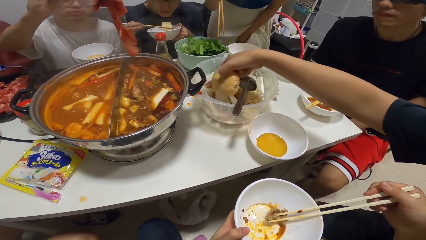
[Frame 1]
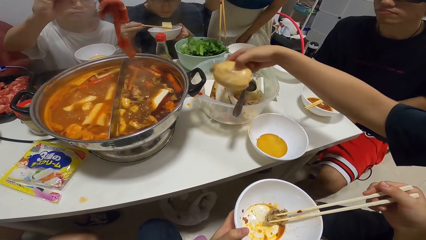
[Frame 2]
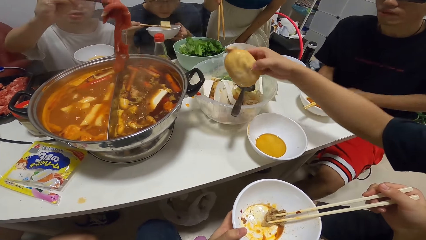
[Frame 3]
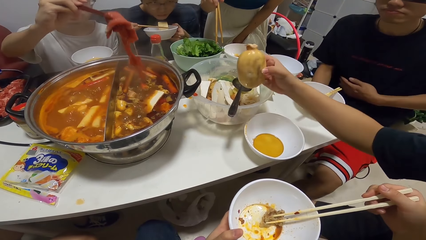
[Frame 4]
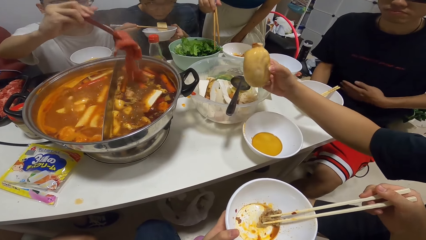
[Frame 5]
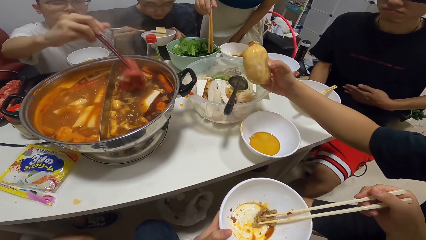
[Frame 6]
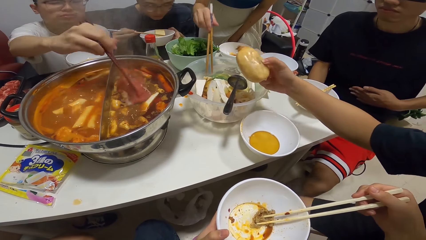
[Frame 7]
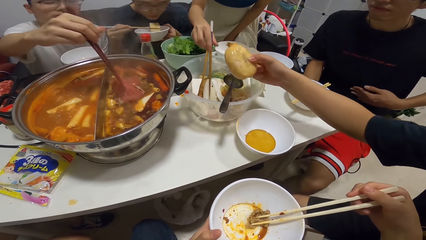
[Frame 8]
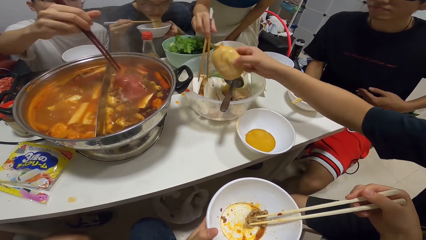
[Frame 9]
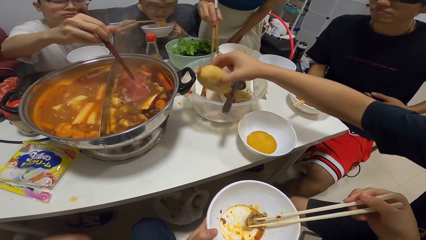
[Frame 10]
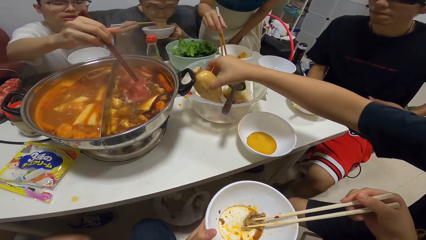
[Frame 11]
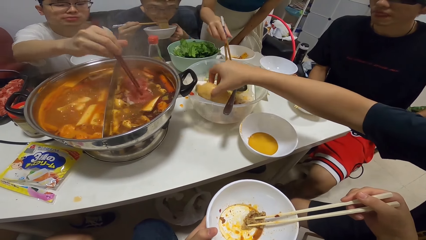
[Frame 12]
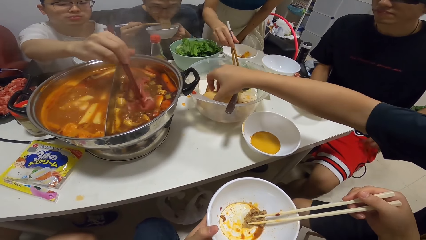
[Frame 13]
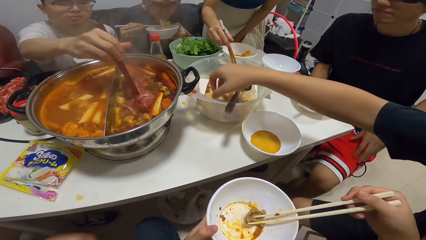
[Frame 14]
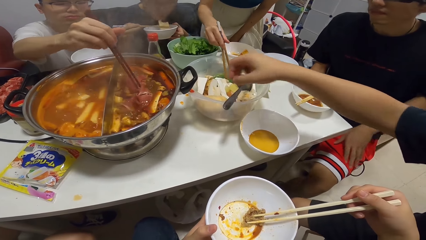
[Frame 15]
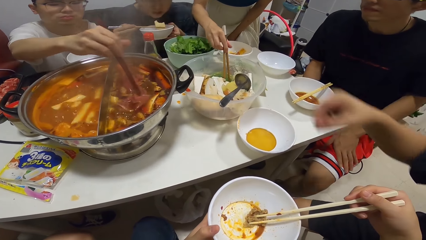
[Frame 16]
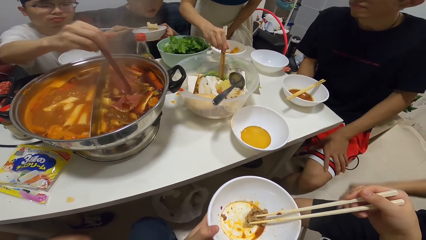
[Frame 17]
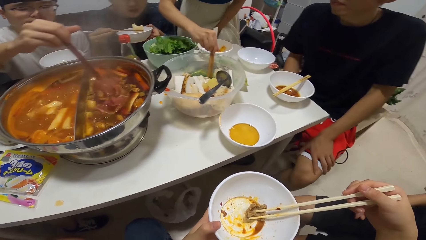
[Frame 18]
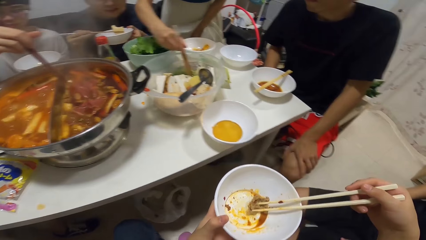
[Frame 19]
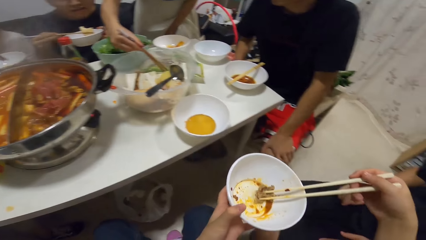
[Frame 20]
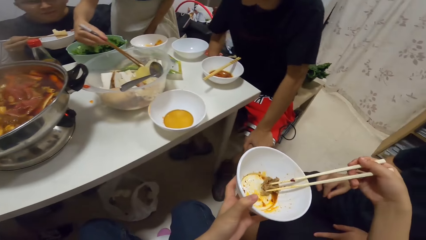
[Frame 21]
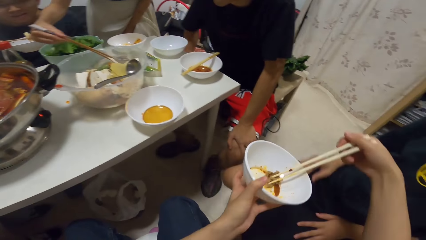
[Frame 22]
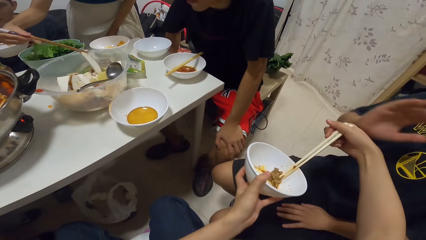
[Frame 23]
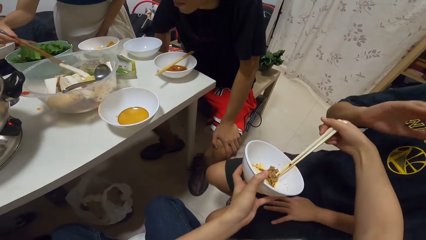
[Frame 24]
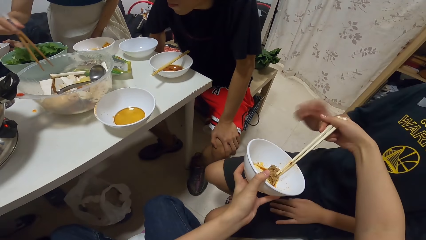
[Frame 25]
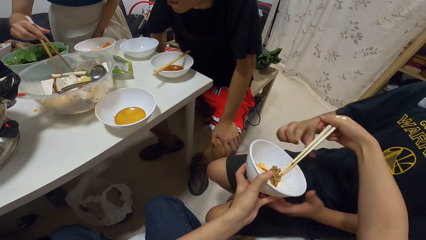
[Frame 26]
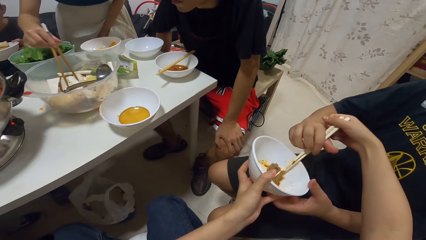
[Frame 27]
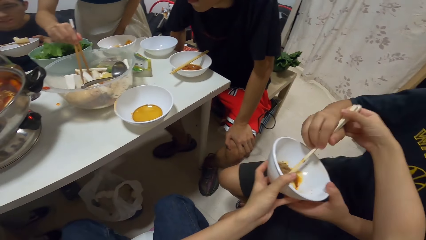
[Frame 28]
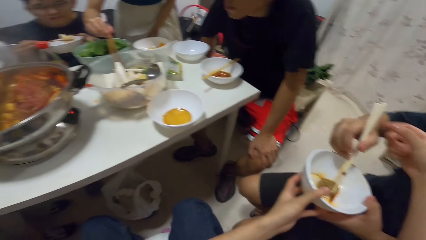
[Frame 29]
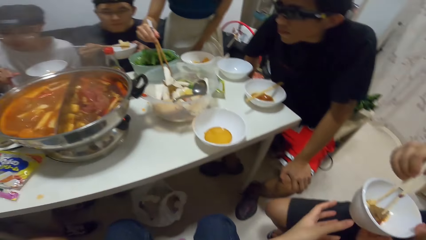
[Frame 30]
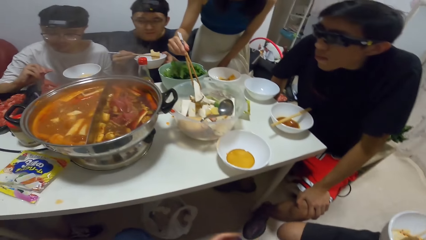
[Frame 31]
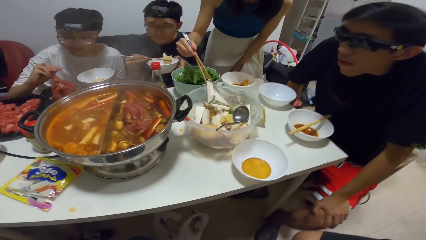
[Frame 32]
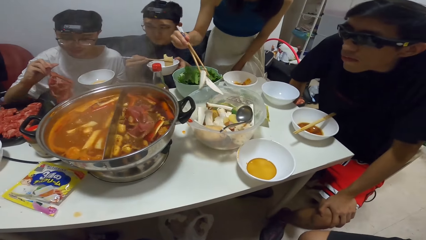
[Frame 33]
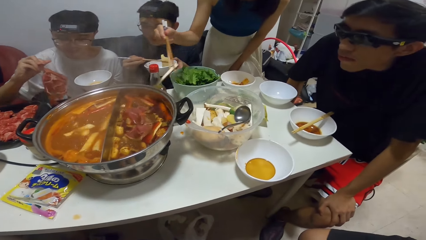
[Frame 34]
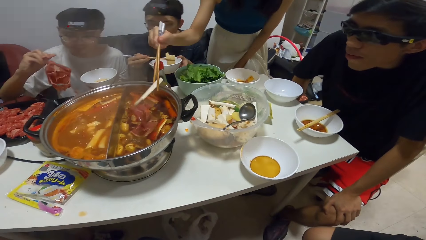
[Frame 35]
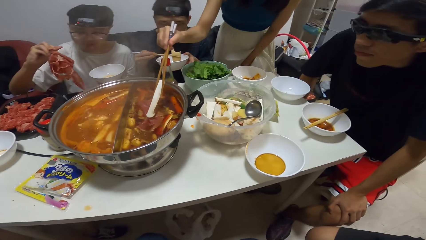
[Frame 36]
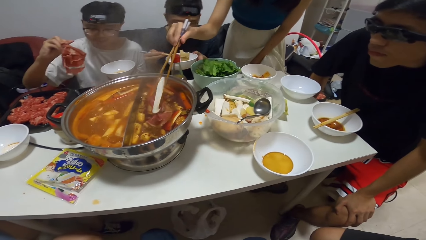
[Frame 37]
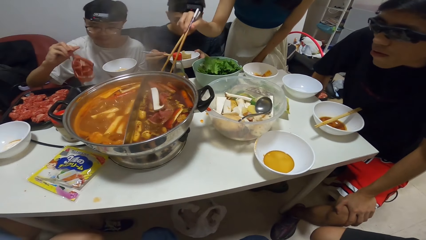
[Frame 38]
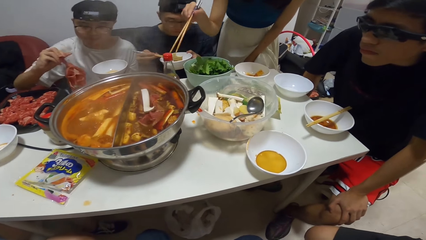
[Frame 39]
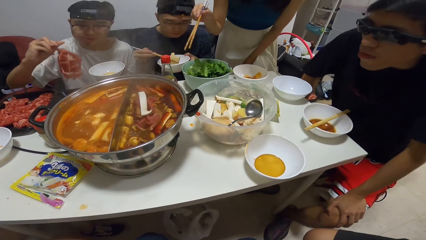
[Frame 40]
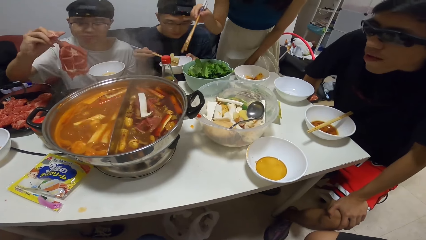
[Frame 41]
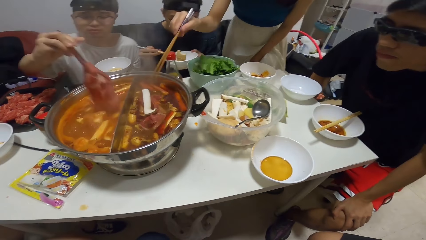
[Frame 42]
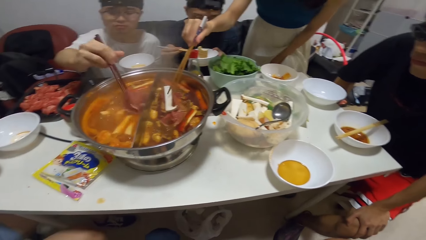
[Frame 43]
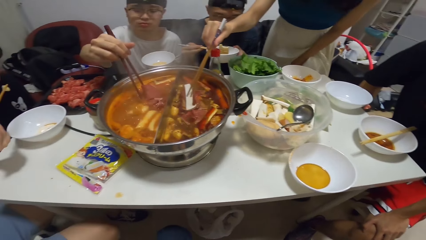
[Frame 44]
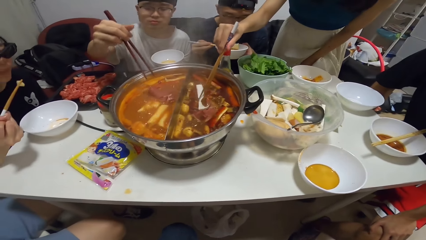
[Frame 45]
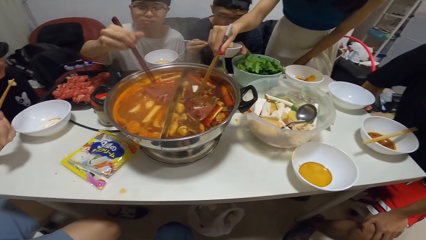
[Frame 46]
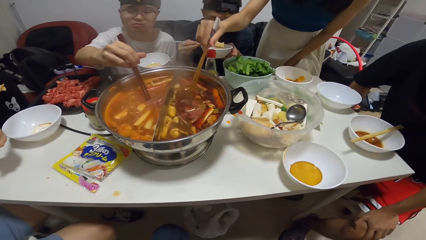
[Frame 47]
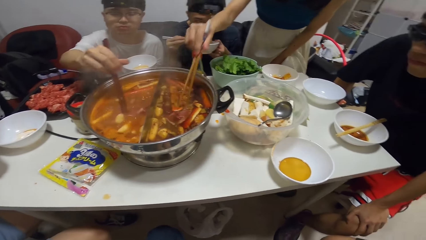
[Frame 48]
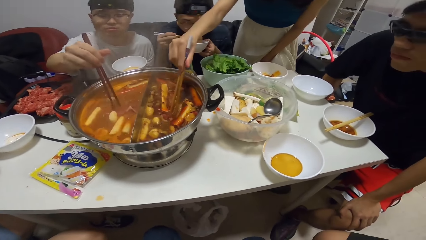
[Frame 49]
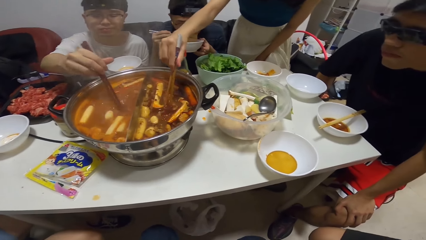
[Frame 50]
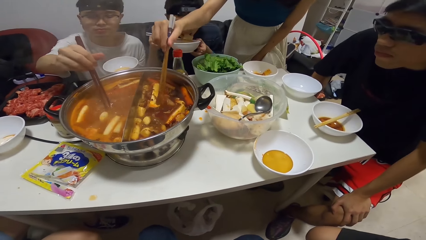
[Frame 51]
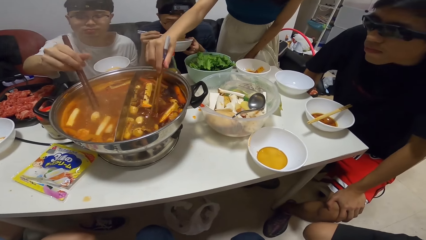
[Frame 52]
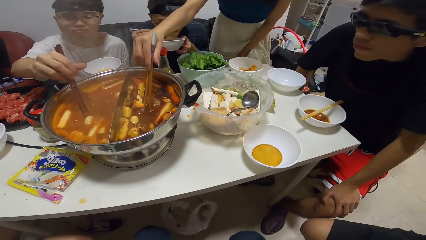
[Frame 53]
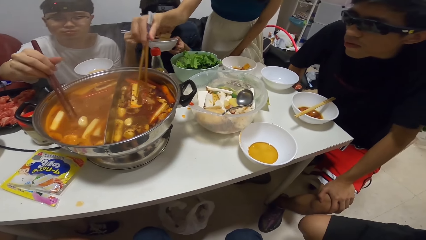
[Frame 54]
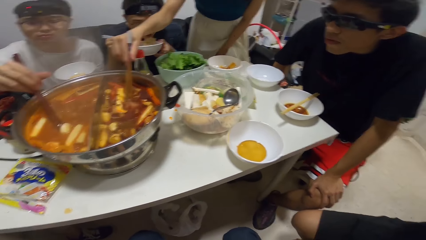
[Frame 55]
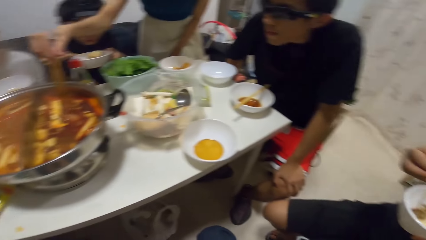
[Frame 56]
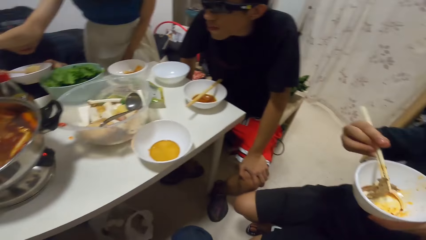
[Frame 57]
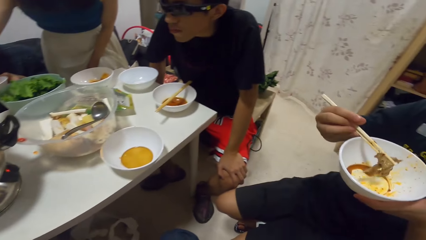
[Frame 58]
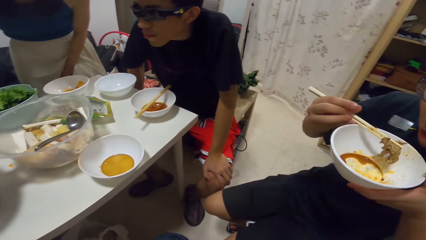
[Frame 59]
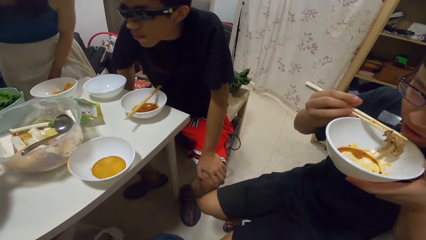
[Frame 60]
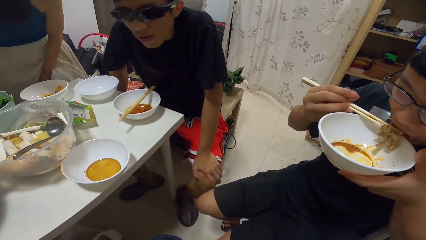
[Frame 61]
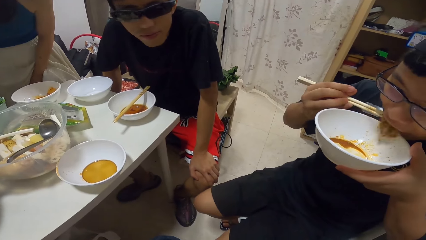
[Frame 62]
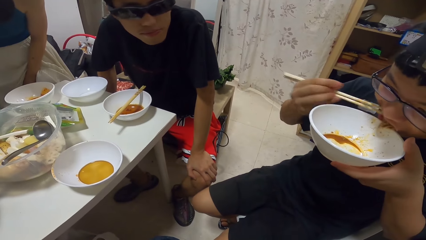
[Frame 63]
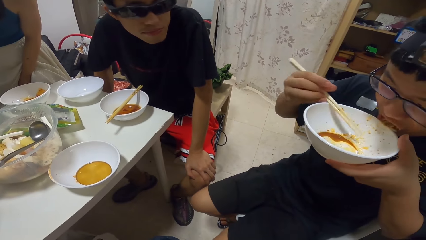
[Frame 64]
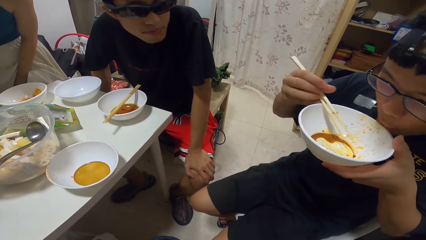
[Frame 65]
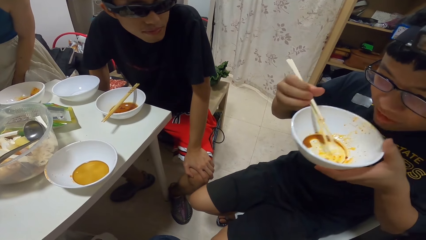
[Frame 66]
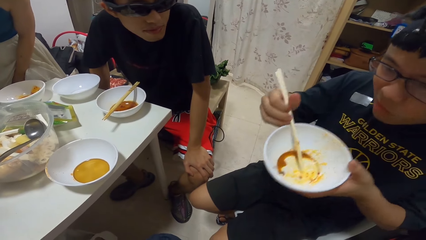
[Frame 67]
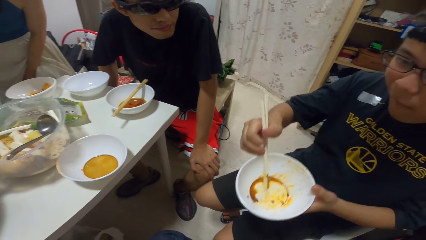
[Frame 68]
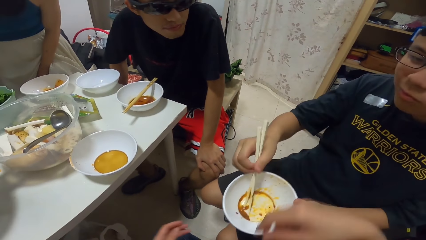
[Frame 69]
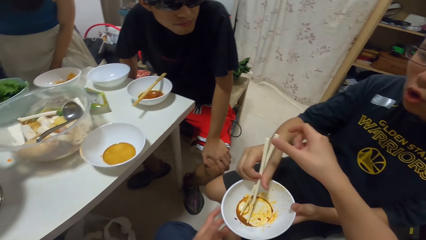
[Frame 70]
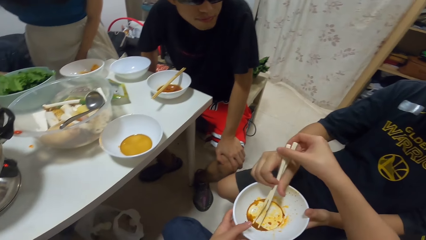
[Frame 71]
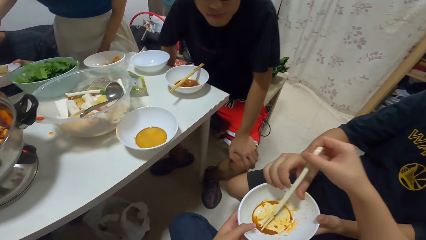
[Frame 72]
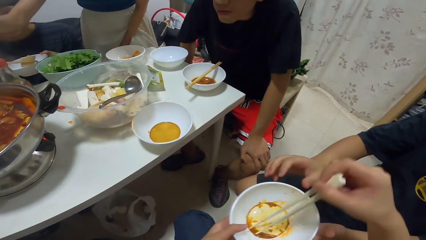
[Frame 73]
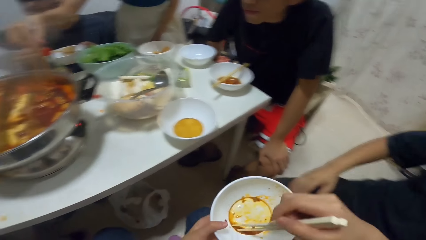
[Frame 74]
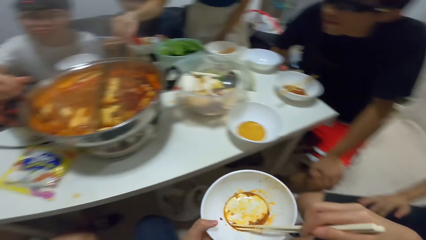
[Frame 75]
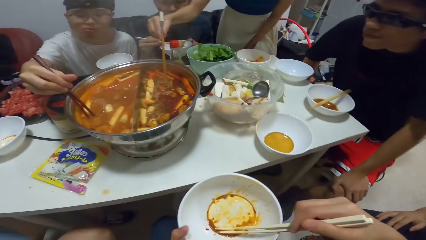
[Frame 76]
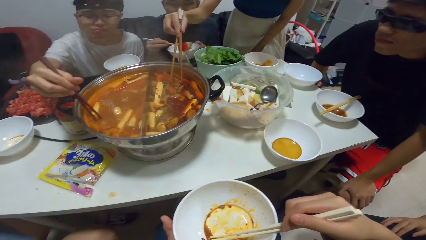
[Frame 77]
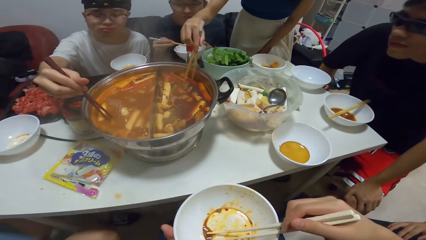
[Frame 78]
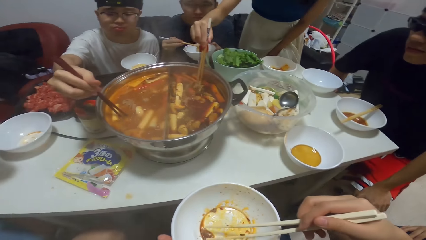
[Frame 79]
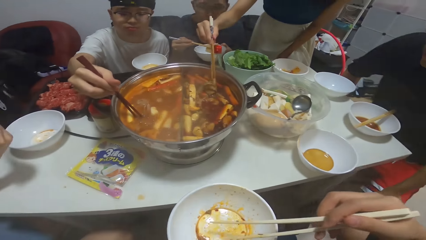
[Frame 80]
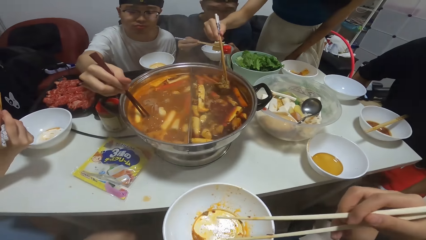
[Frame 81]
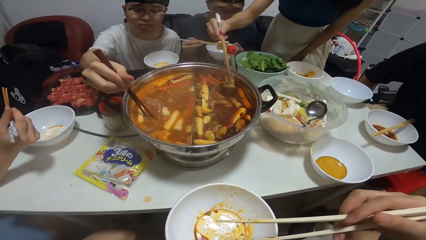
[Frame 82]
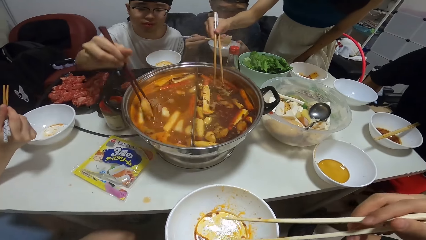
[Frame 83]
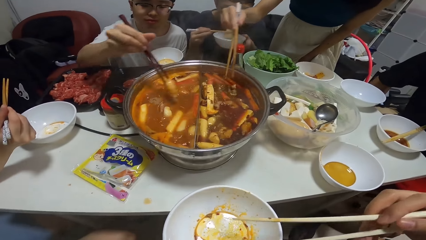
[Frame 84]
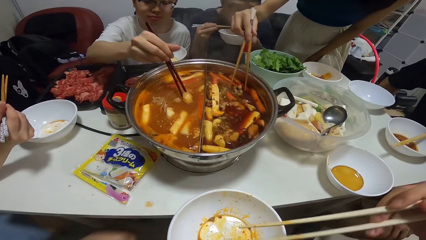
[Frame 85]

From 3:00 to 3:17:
A man picks a potato from the bowl with his right hand. Another man adds meat to the food in the pot with chopsticks. The first man drops the potato into the plastic bowl. The camera wearer gives the chopsticks to the first man. The first man takes the bowl from the camera wearer. The camera wearer looks at the cooking pot. A woman puts food from the bowl into the pot with chopsticks in her right hand. The second man adds meat to the food in the pot with chopsticks. The camera wearer looks at the first man. The first man eats with chopsticks and gives the bowl with chopsticks to the camera wearer.
